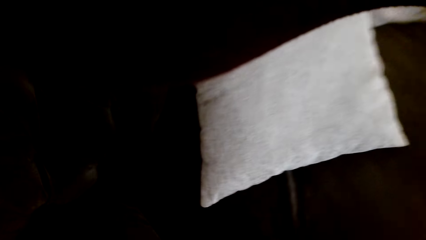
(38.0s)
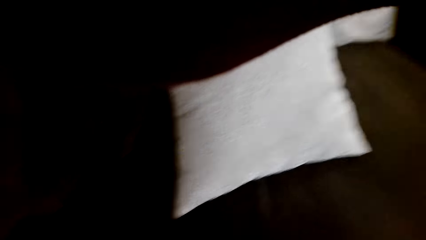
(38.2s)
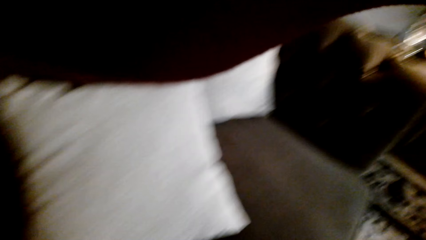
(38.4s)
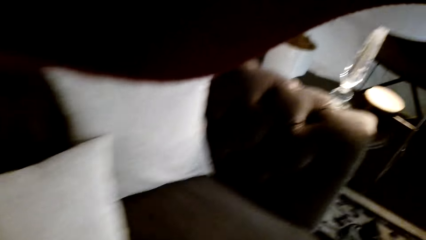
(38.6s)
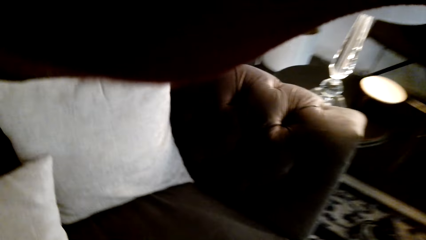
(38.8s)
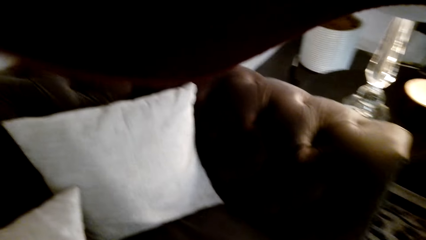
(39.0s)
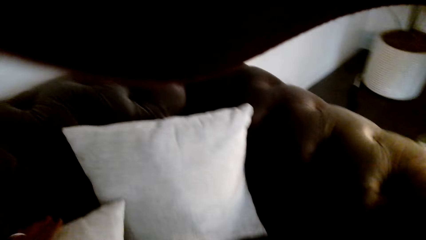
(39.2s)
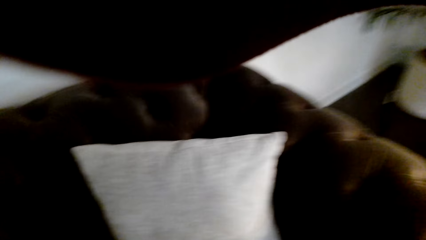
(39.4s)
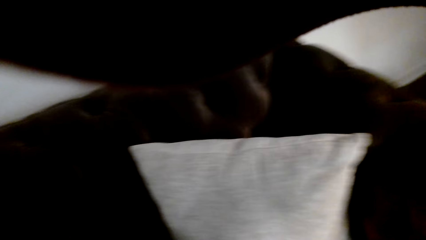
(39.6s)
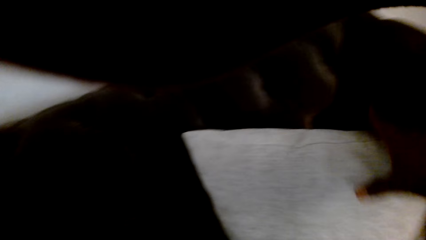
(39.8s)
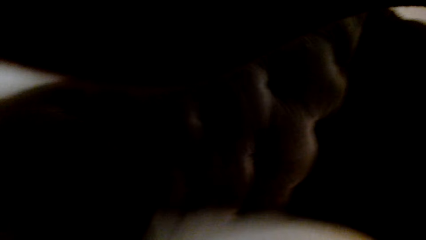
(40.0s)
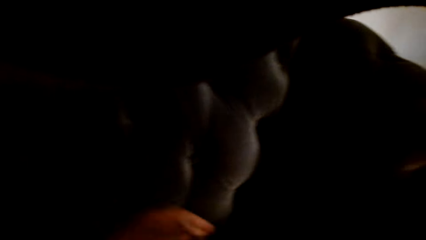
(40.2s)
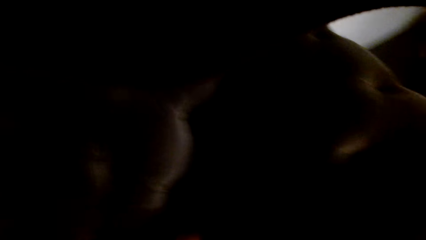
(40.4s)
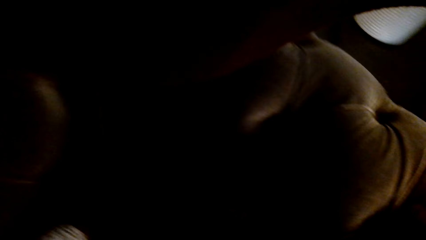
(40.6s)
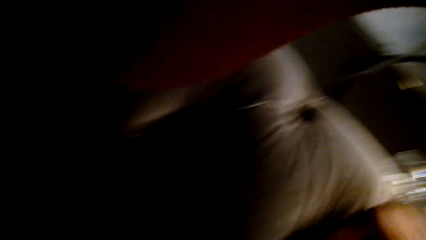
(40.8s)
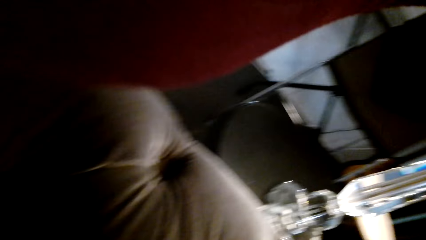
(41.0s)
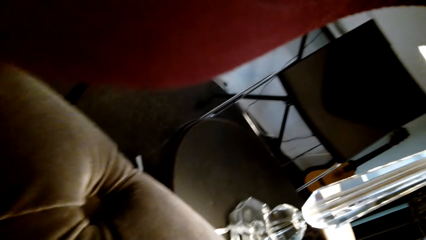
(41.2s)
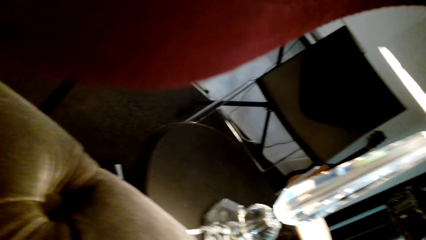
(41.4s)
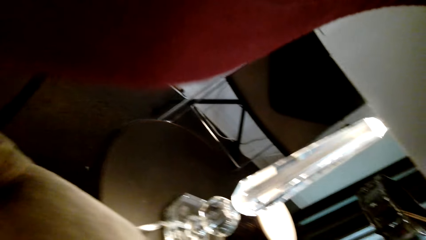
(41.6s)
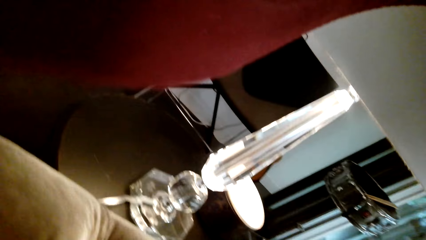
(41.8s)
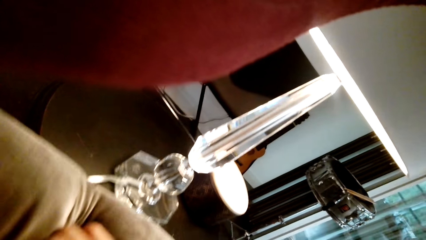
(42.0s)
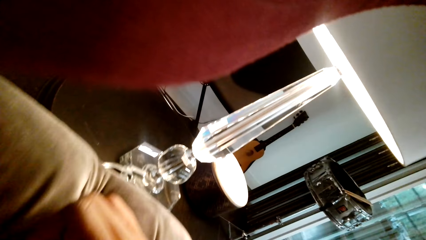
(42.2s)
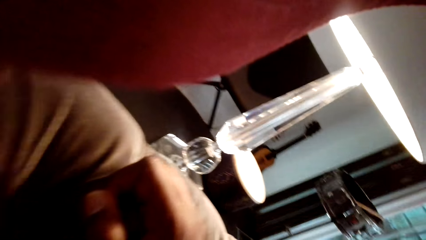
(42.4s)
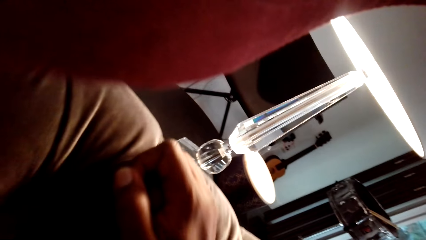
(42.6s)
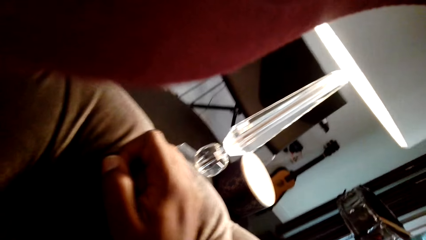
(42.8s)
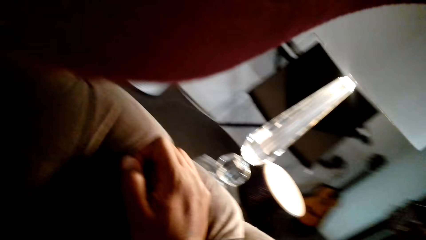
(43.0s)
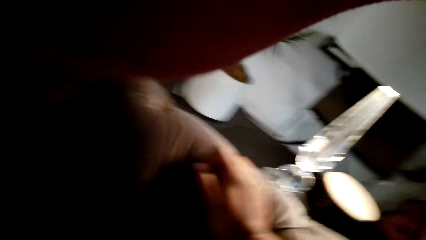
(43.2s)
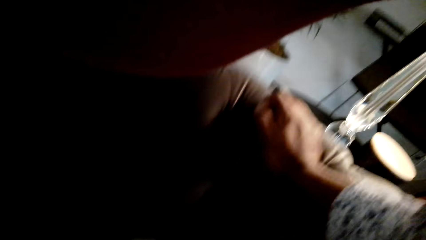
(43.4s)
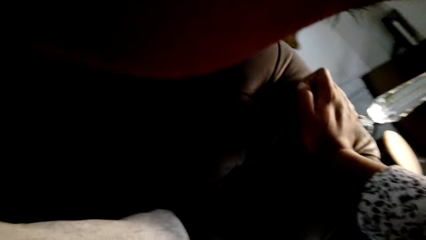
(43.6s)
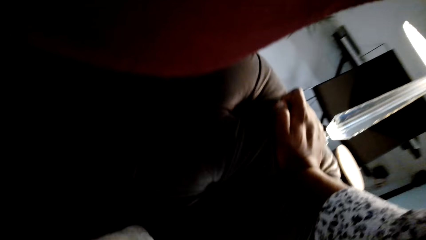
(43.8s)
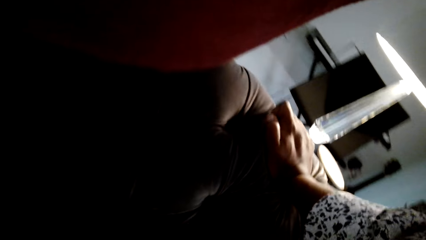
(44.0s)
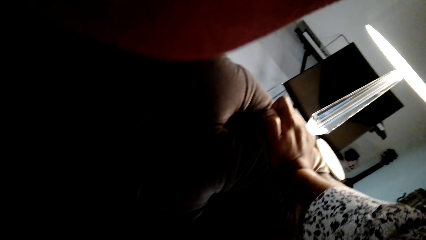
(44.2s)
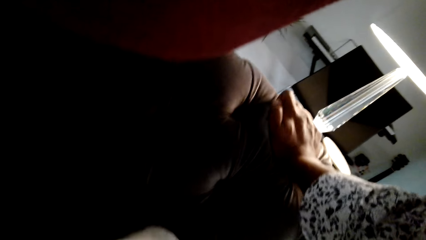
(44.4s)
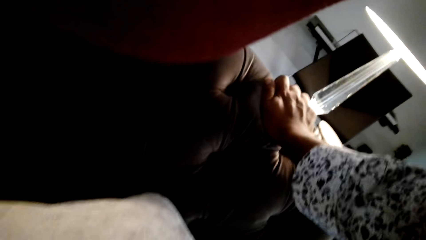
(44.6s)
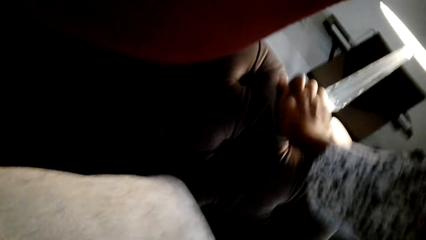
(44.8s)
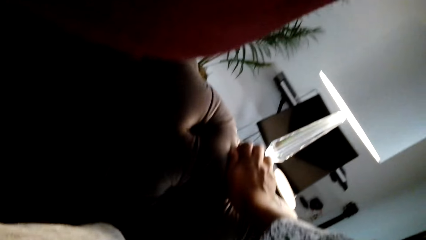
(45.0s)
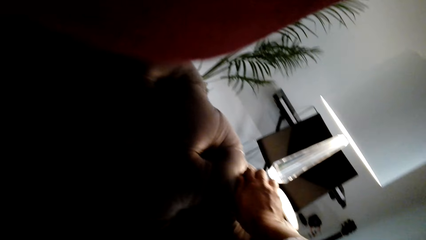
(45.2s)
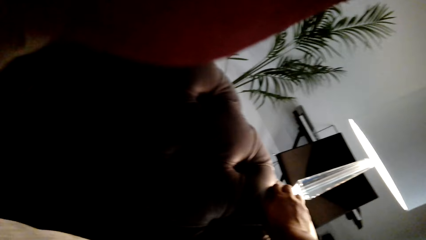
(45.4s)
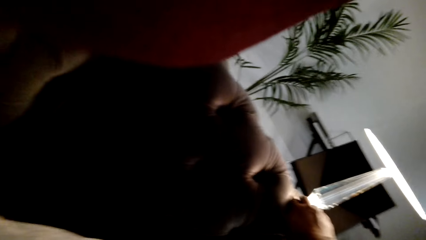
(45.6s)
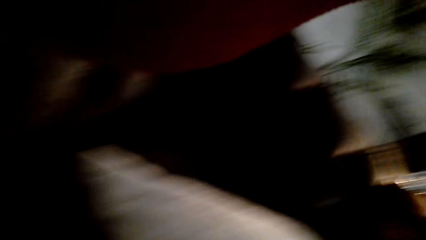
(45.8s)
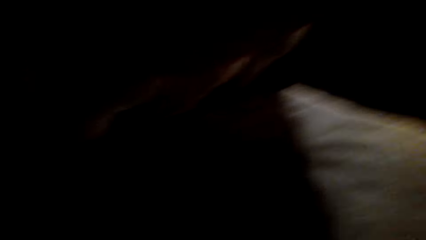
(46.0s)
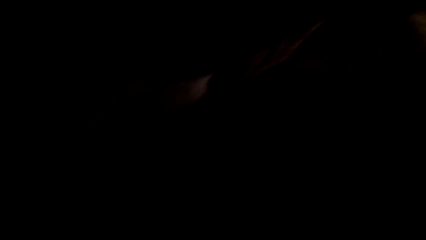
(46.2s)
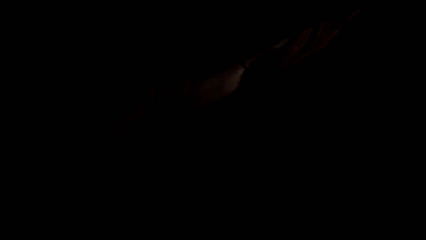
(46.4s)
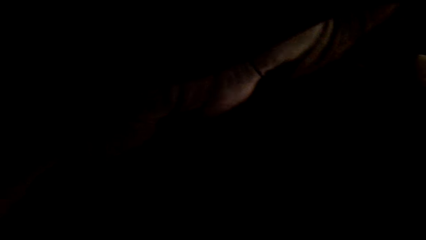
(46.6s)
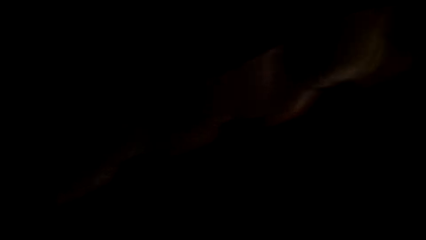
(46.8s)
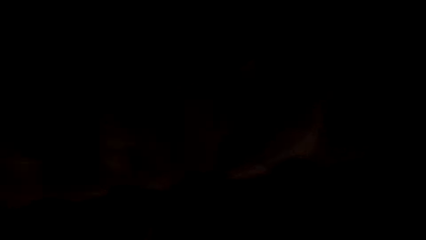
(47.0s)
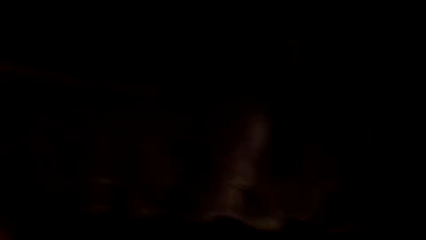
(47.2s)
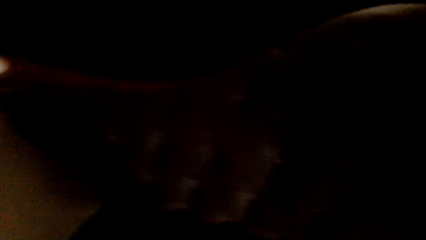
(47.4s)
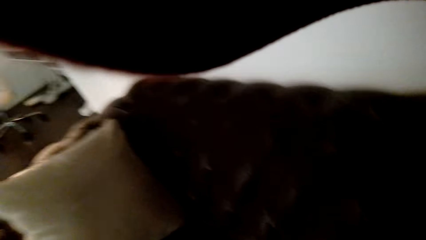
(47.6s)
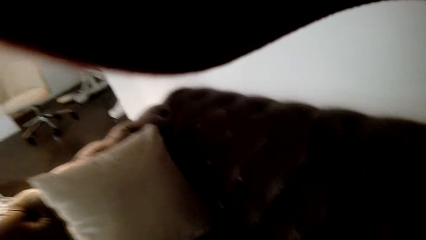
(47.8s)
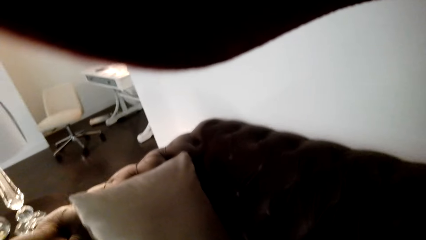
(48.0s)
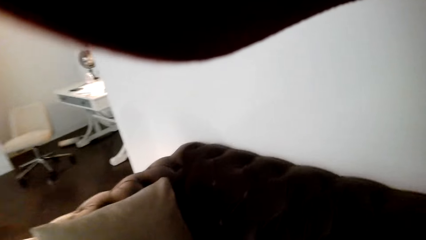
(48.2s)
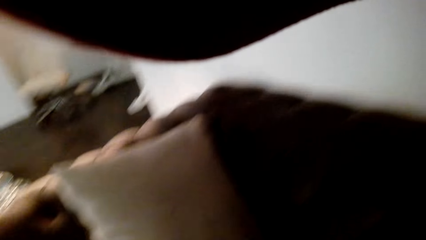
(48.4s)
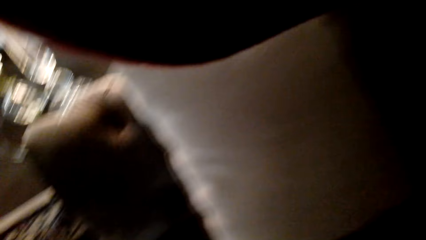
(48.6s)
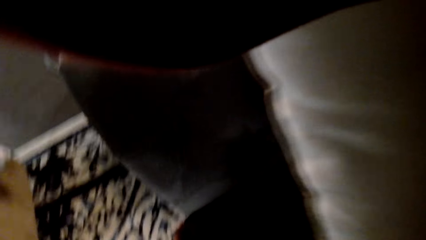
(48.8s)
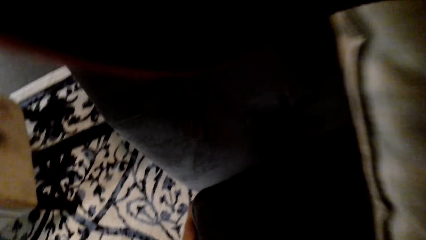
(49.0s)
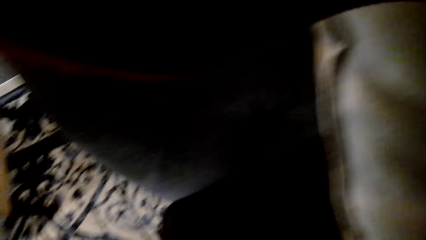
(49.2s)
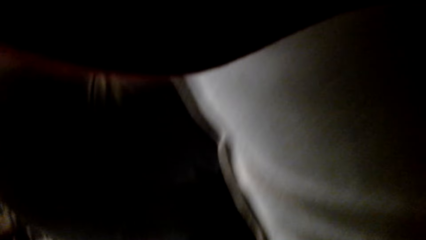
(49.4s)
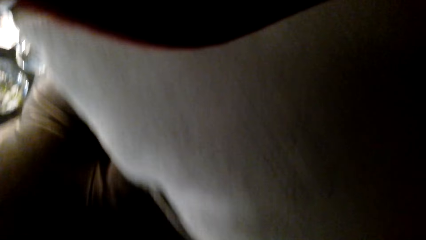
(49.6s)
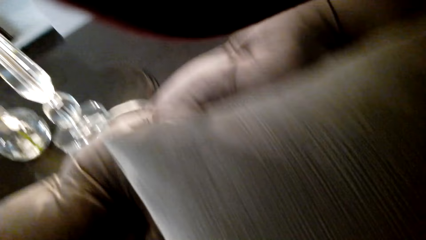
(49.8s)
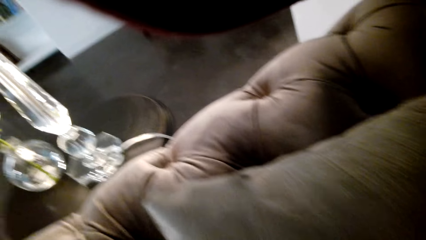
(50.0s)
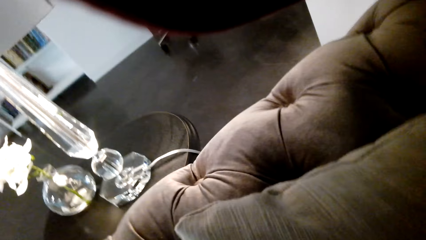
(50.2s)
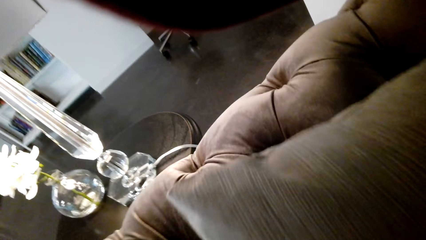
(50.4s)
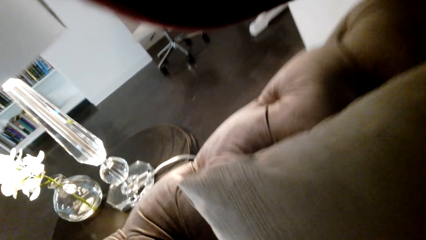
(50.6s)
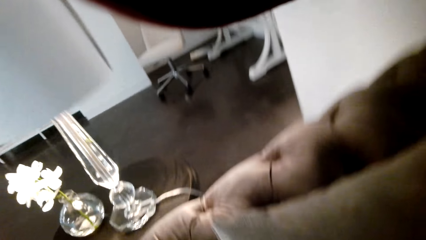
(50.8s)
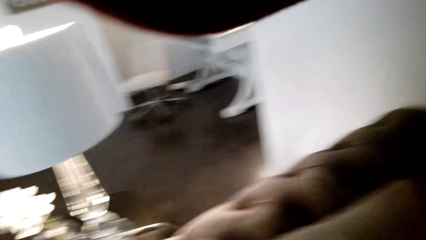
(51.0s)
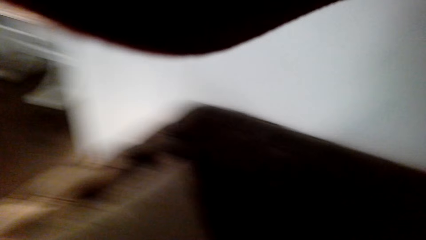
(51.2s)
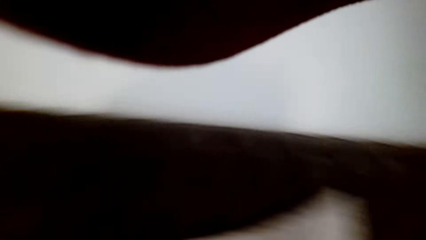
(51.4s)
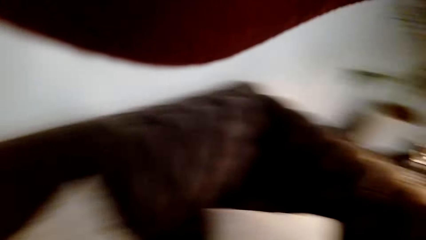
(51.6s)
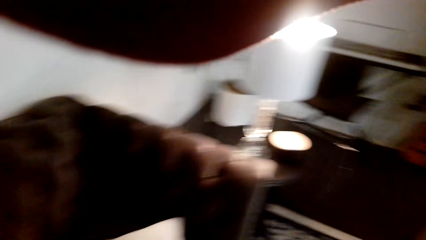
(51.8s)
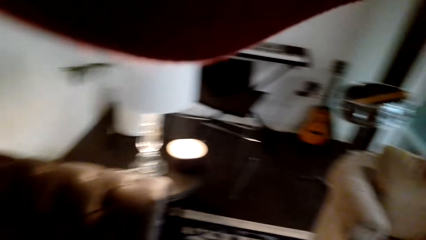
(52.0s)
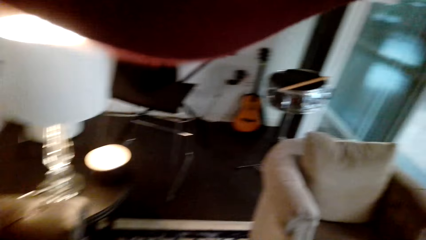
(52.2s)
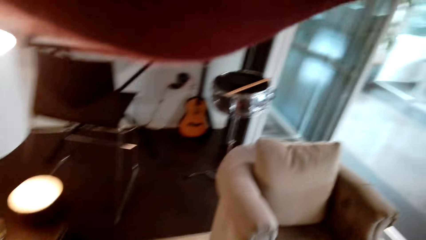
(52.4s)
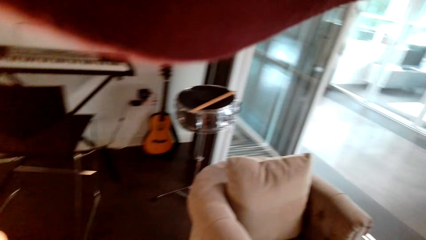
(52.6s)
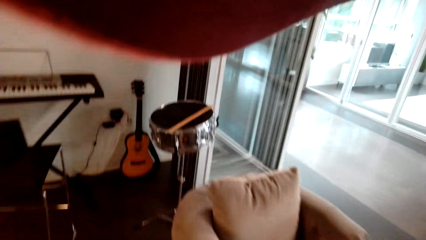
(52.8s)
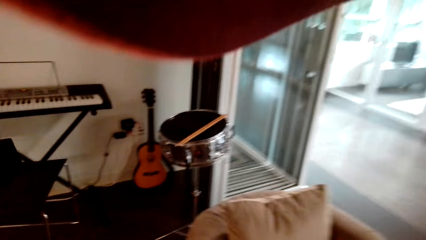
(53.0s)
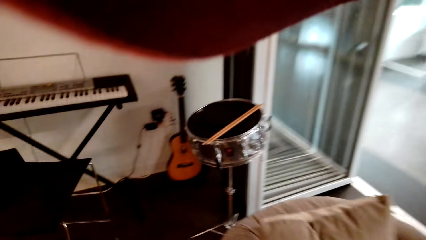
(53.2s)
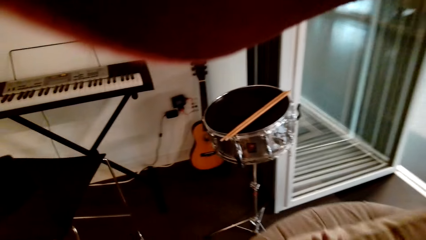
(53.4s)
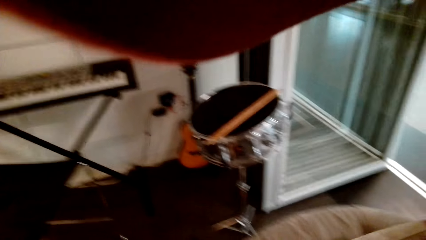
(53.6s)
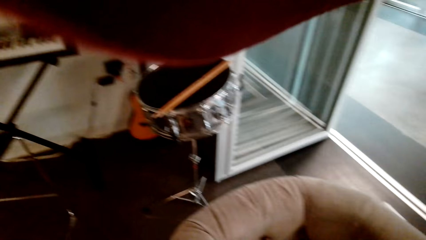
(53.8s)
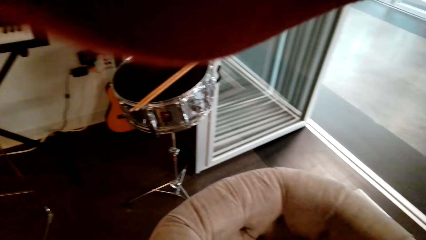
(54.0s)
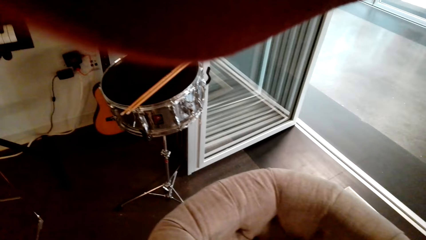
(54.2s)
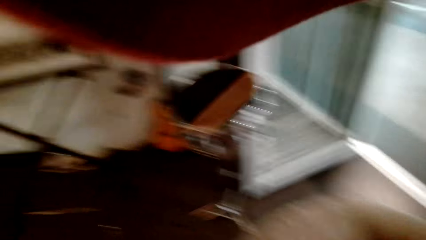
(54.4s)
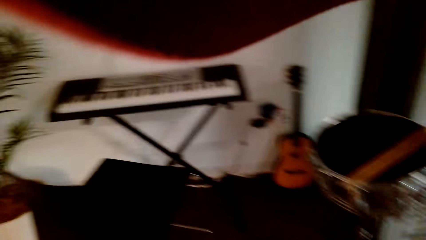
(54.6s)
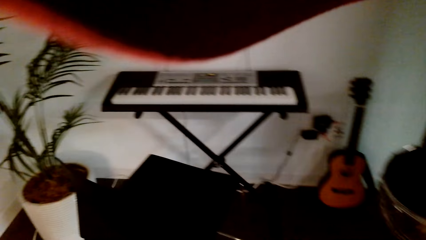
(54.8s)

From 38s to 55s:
The camera wearer moves a pillow.
